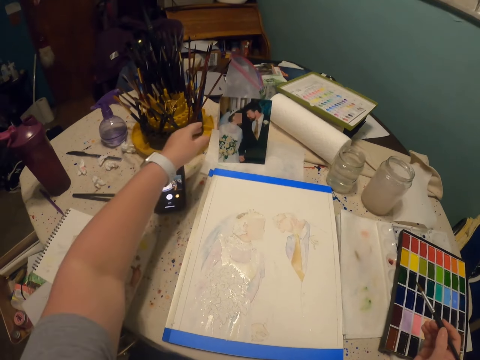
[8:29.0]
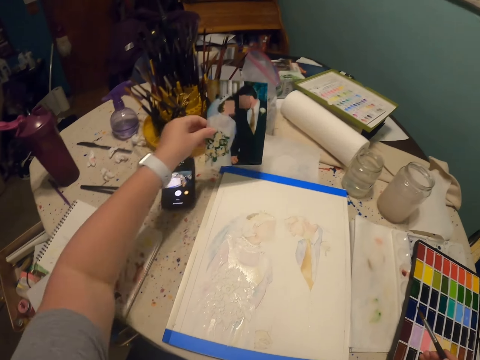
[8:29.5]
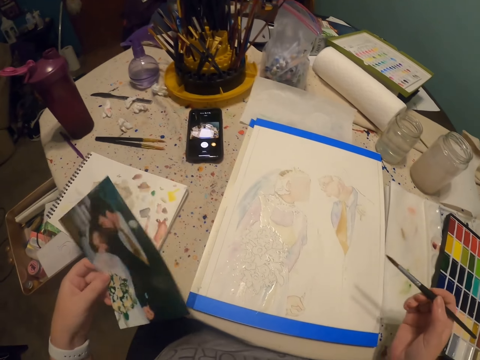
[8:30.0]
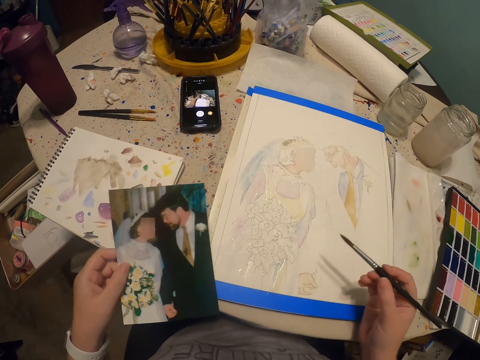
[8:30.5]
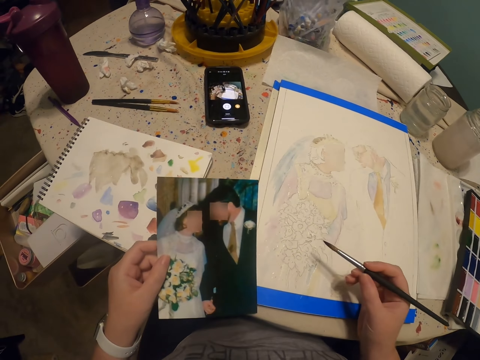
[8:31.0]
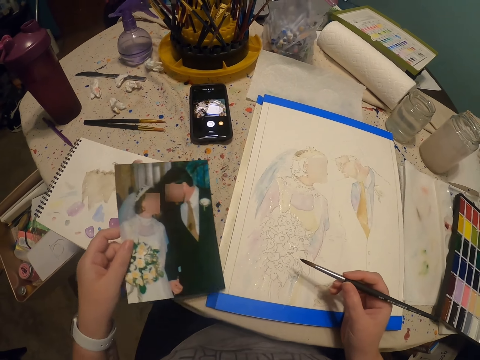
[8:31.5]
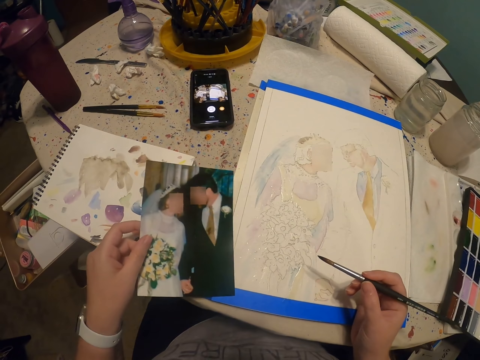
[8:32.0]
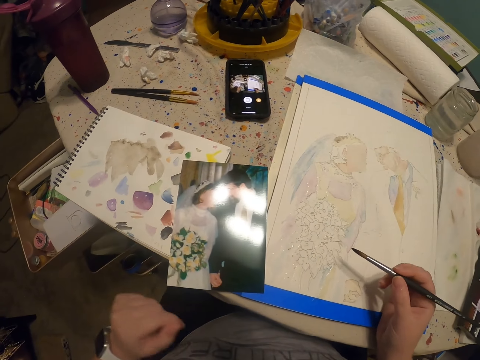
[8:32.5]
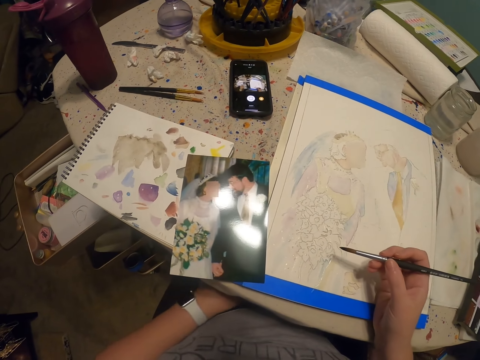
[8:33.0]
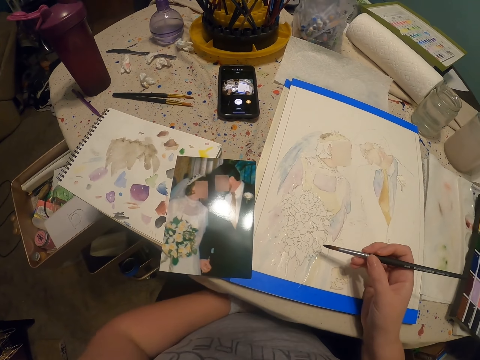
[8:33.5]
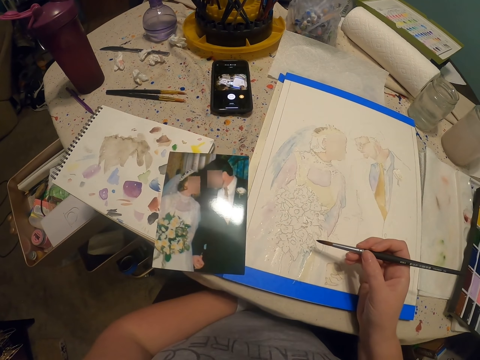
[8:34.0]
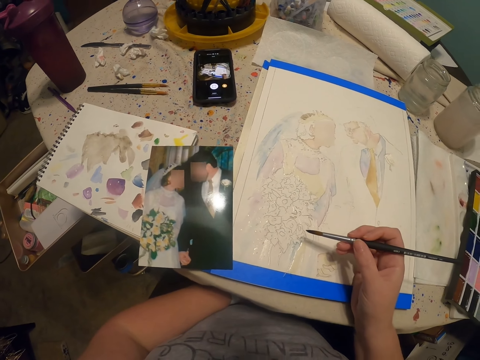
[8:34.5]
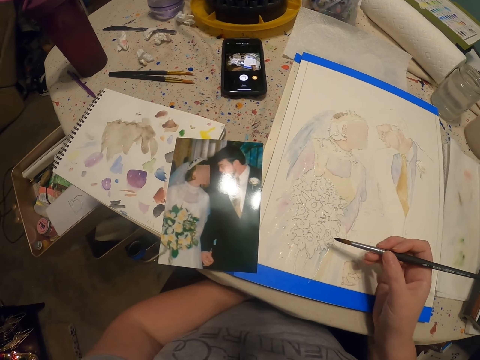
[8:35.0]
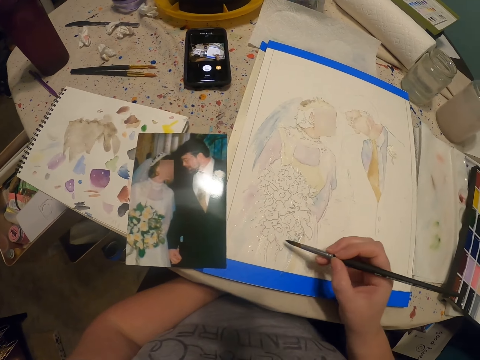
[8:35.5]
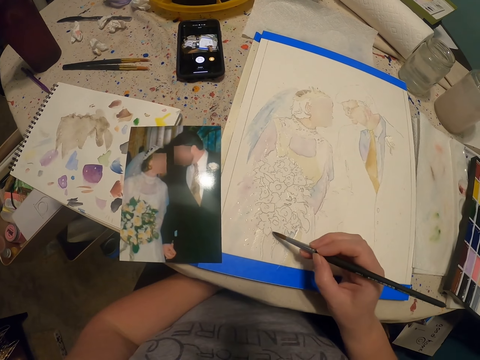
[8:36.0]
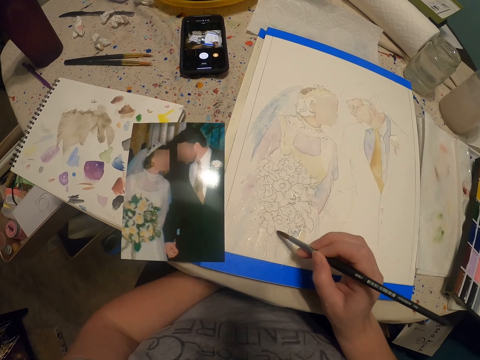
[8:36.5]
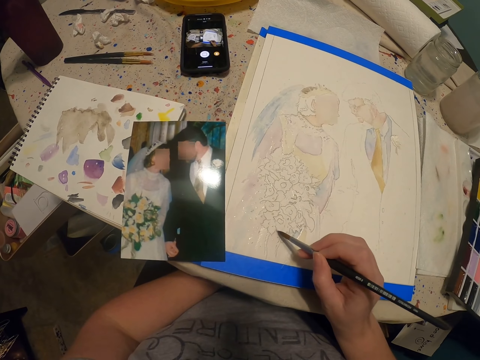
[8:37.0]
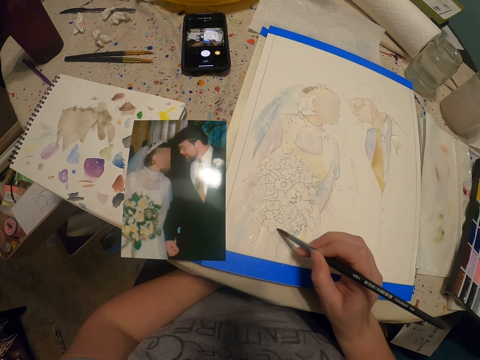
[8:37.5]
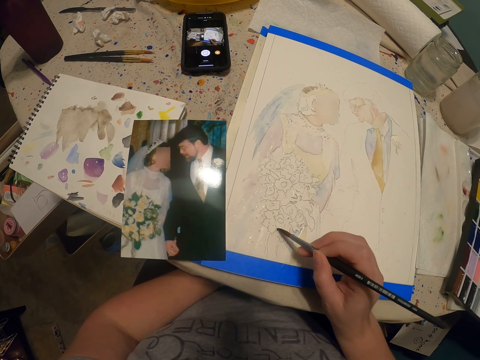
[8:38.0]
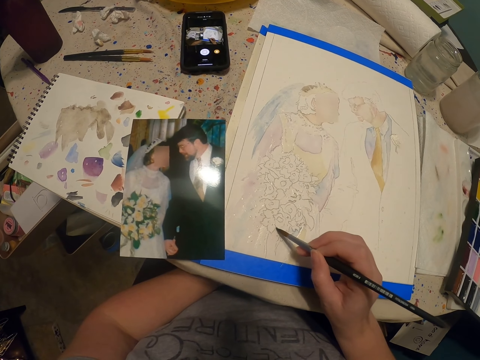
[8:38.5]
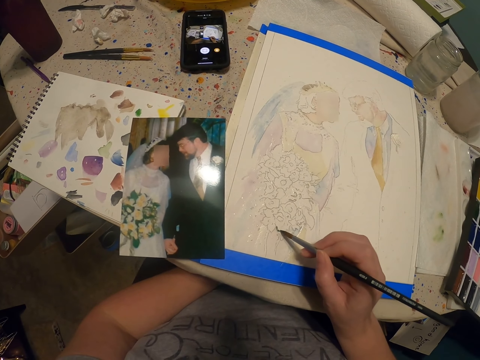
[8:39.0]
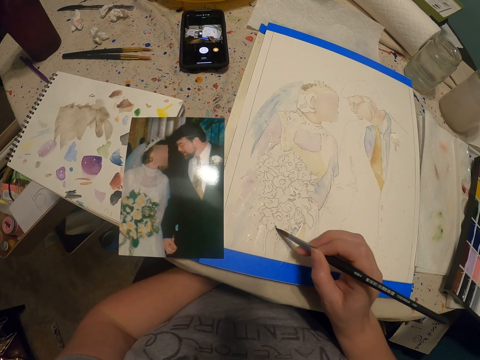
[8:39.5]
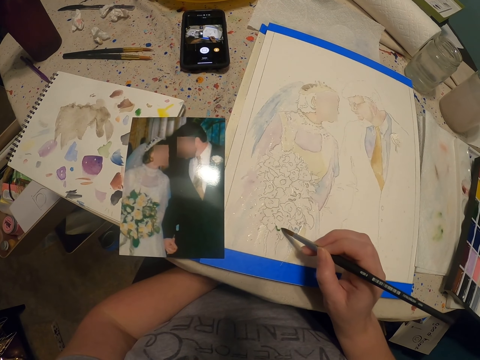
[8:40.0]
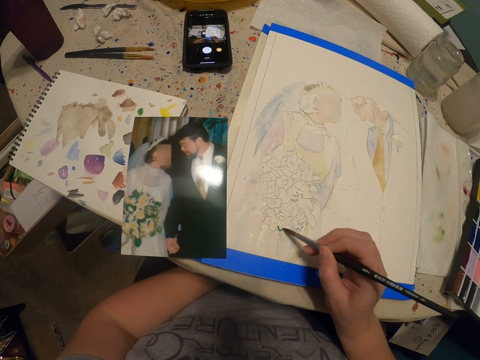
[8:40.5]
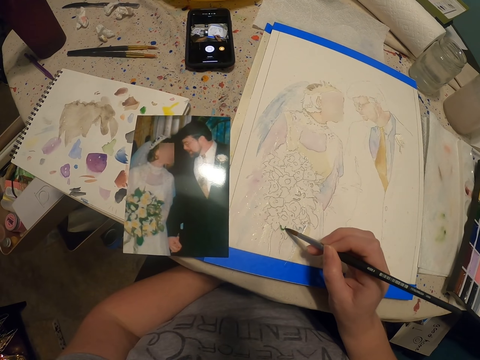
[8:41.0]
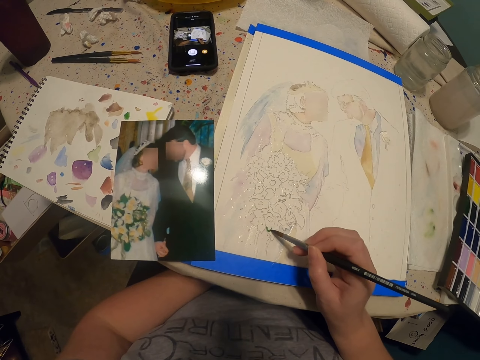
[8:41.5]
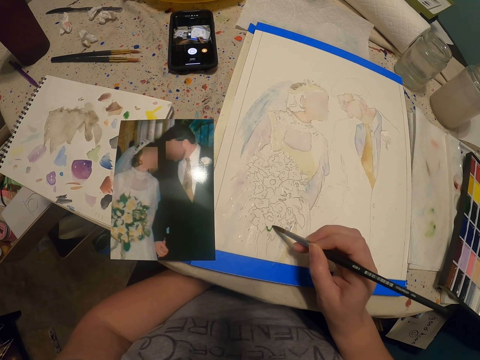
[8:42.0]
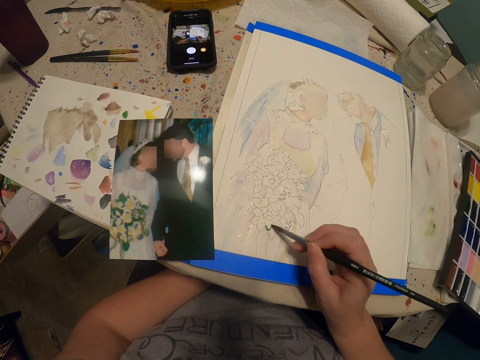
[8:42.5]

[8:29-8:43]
The camera wearer picks up a photo with his left hand. He continues to paint the art. He puts the photo on the table. He paints the art with a paint brush.

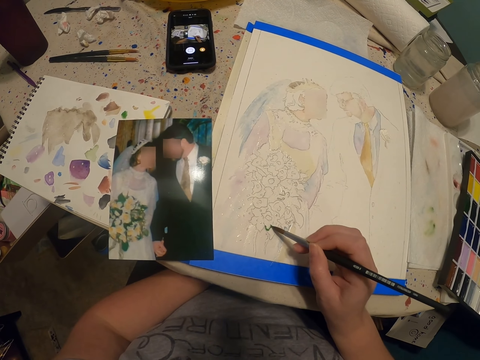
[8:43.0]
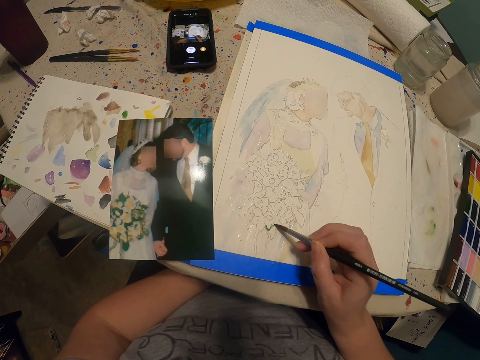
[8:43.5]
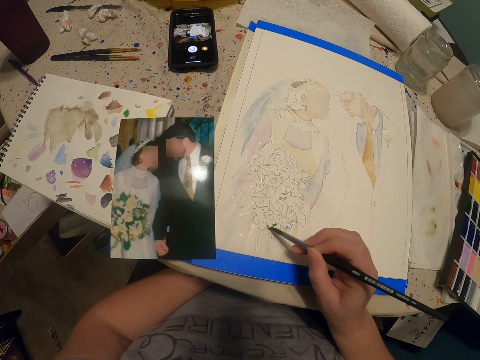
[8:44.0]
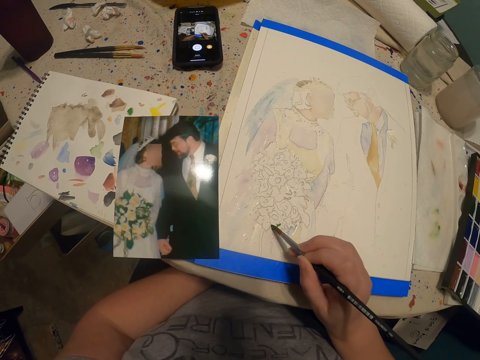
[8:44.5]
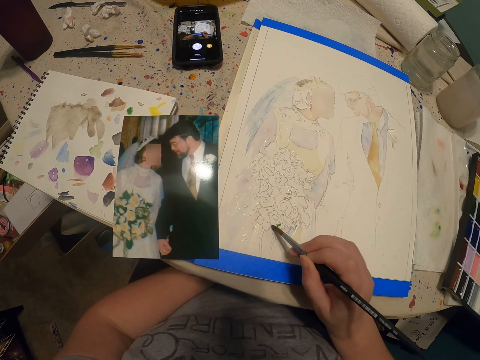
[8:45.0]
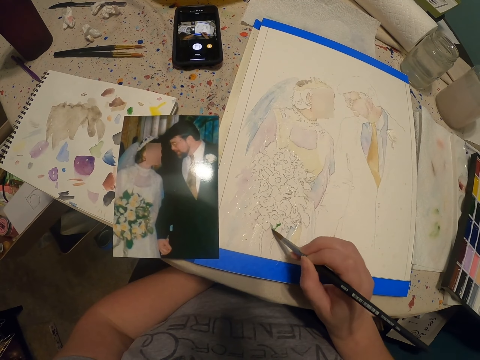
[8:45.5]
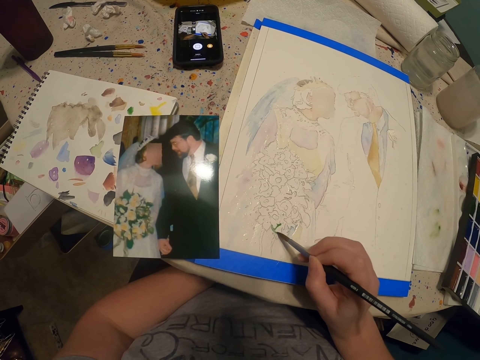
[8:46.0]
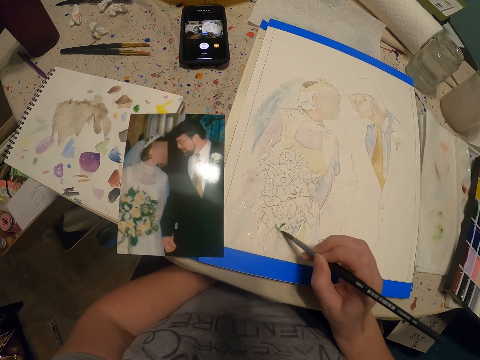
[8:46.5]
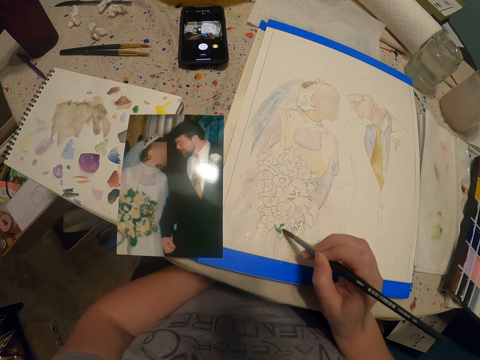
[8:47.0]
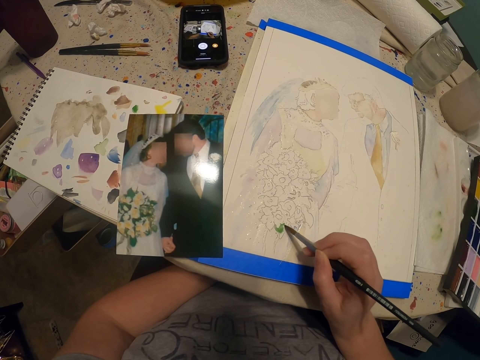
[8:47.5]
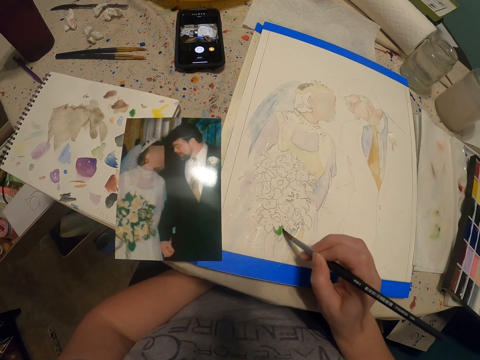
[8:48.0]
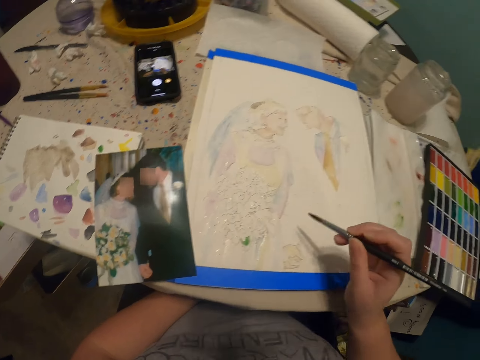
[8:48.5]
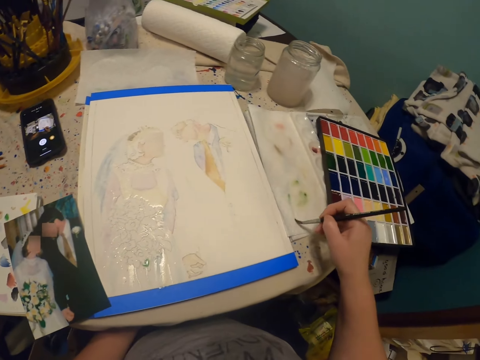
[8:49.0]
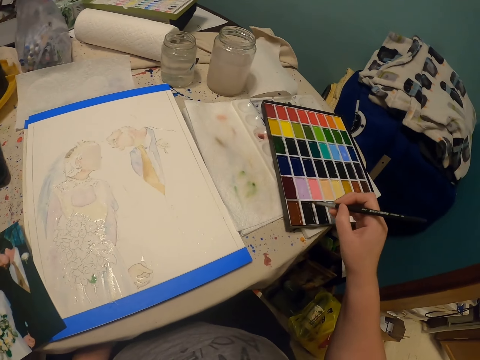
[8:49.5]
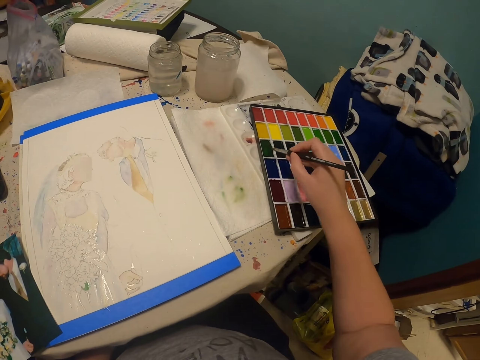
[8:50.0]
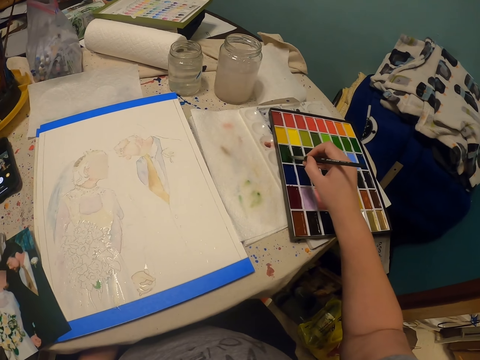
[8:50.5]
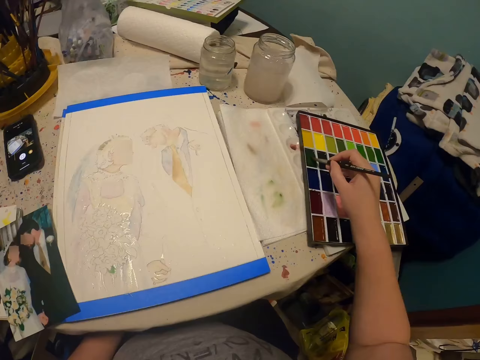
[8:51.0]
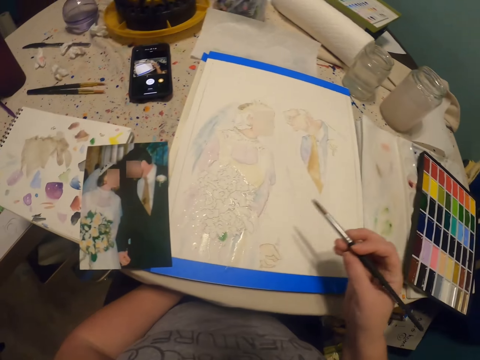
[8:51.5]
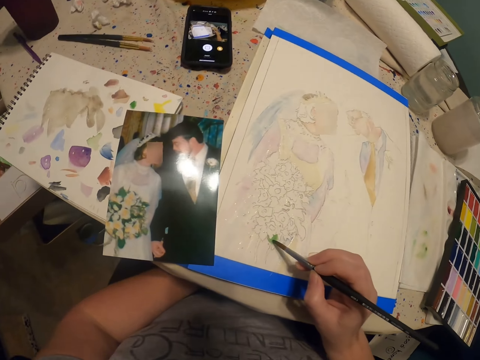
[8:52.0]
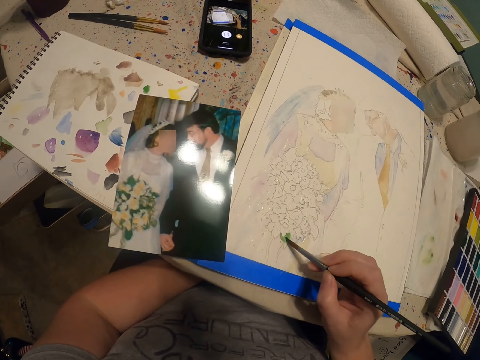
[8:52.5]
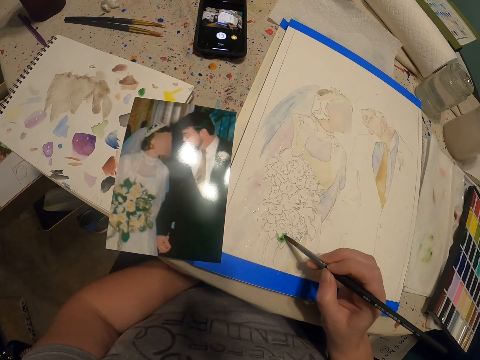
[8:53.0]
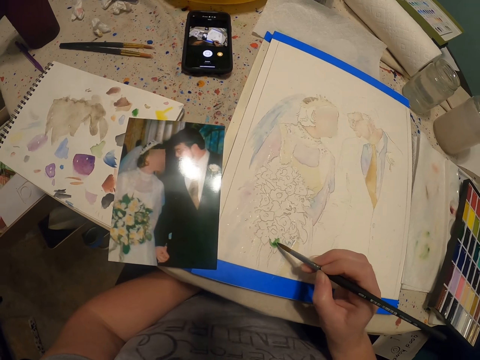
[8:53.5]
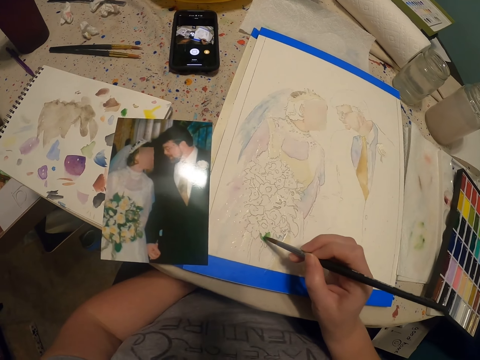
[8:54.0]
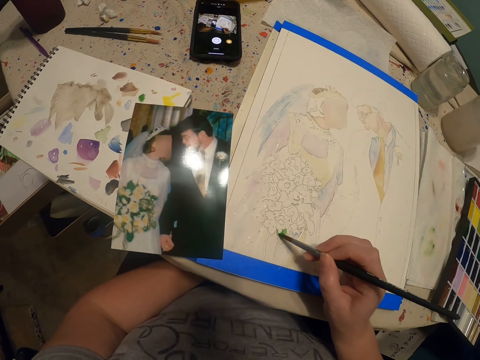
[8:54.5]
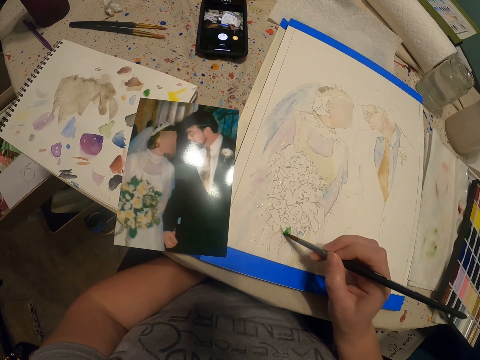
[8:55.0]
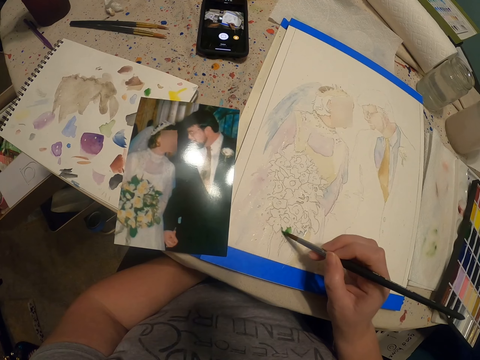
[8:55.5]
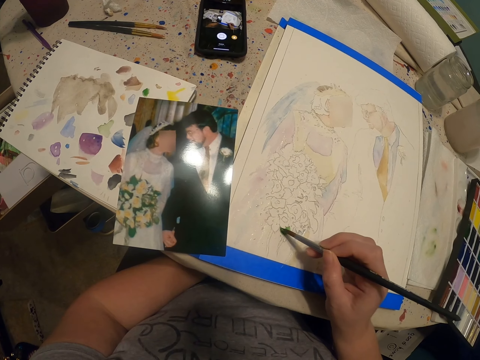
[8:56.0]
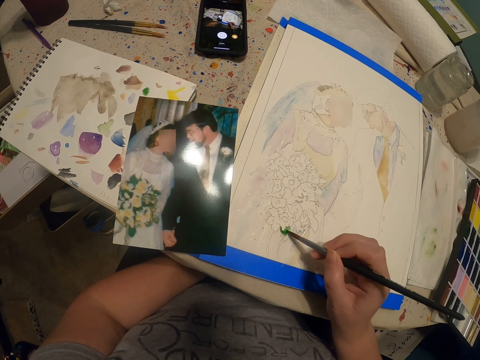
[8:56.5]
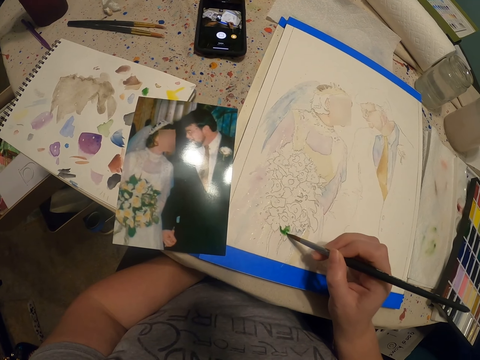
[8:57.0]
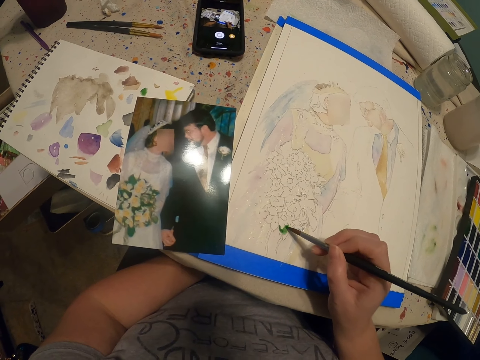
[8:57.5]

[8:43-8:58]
The camera wearer rubs the paint brush on the piece of paper. They put the paint brush in the paint palette. They rub the paint brush on the paint palette. They paint the art with the paint brush.
